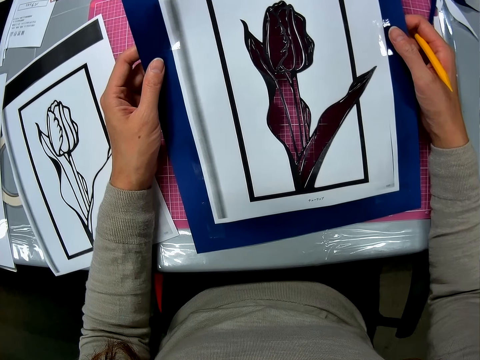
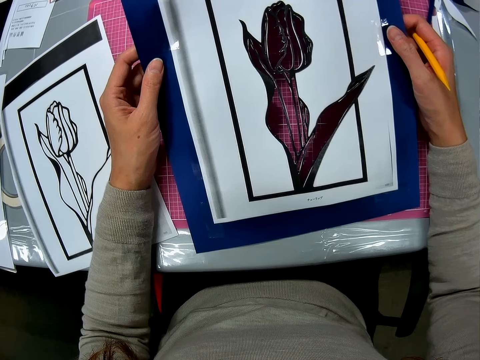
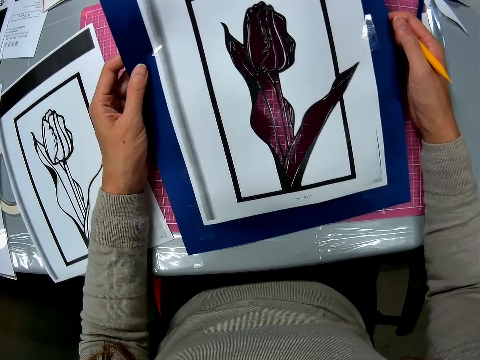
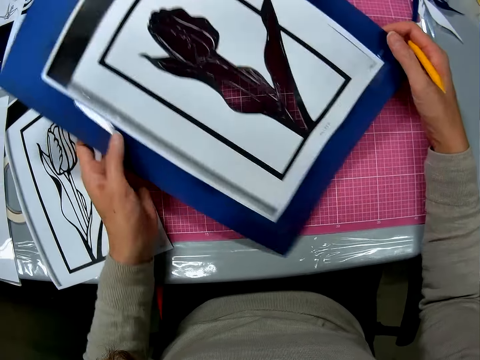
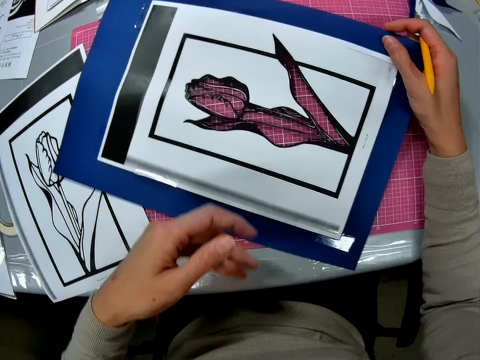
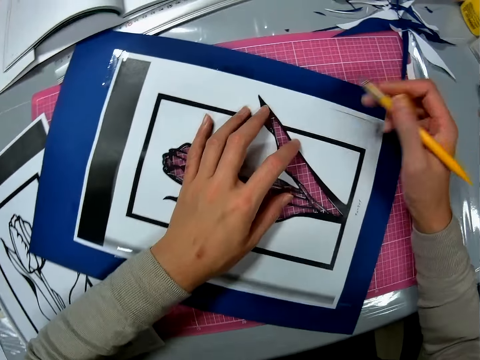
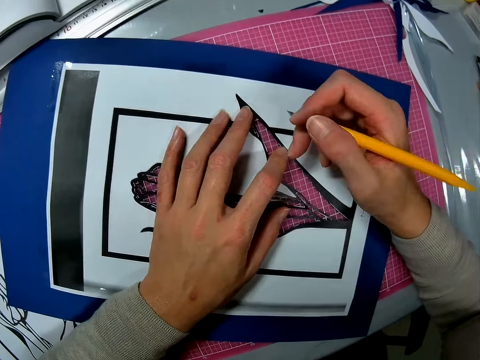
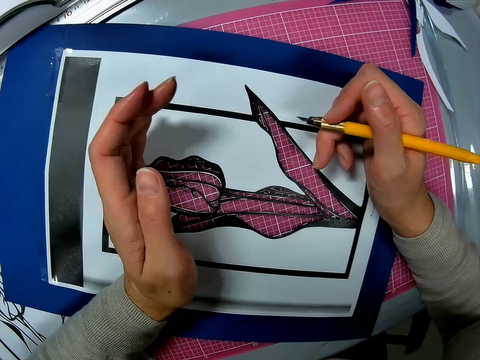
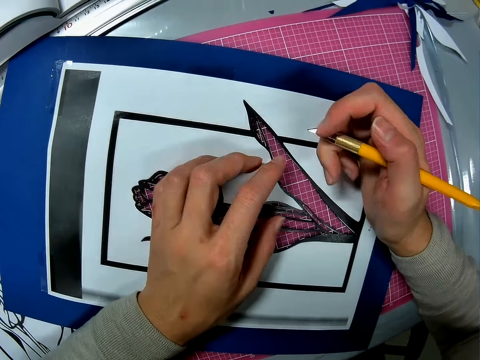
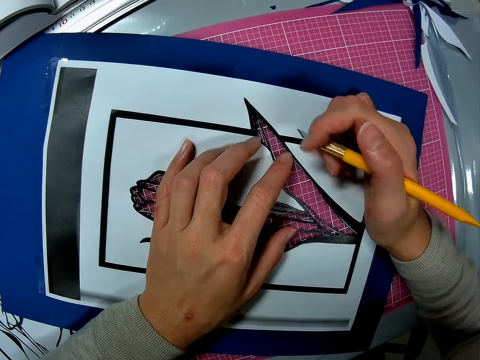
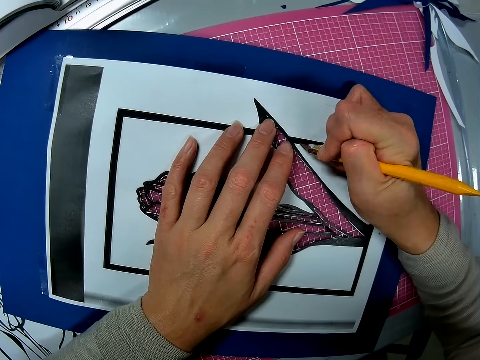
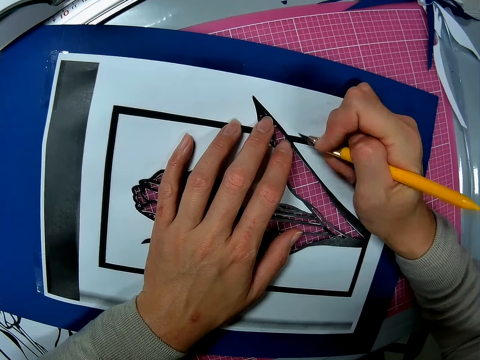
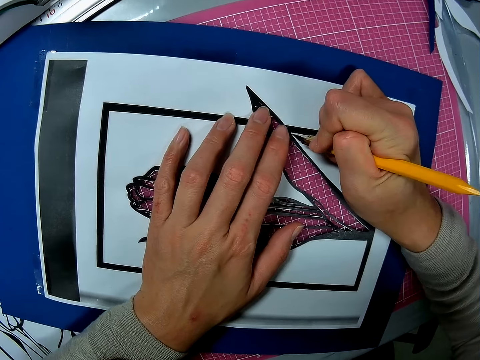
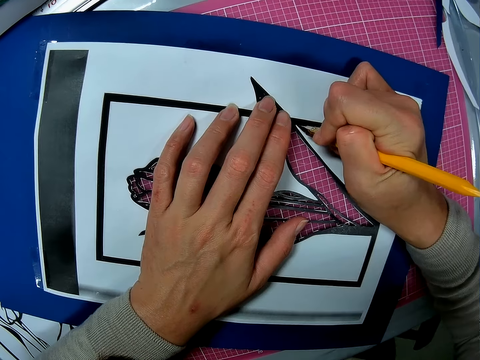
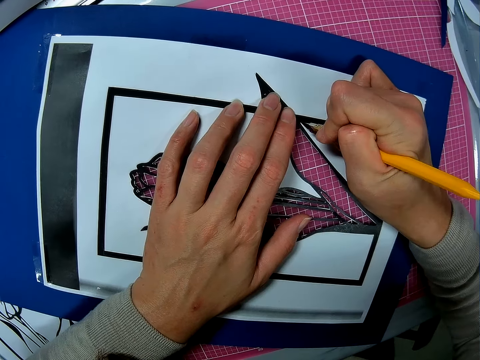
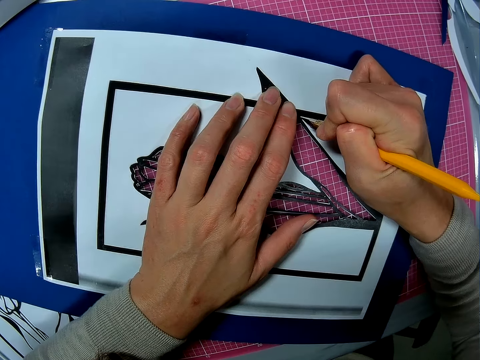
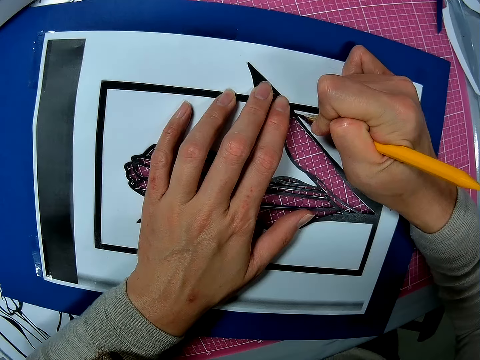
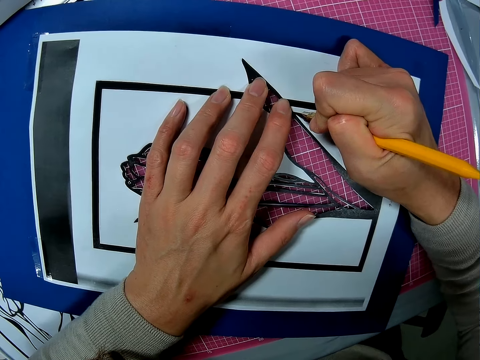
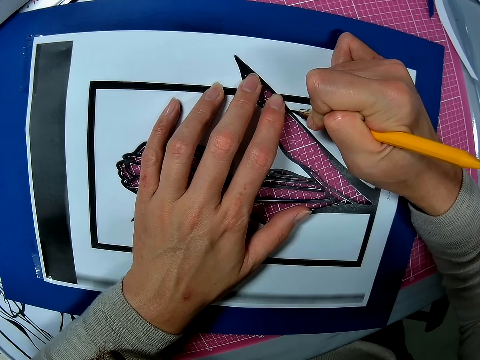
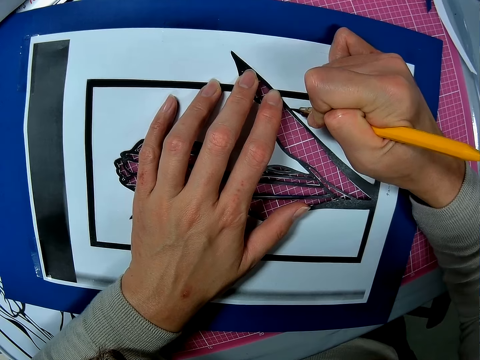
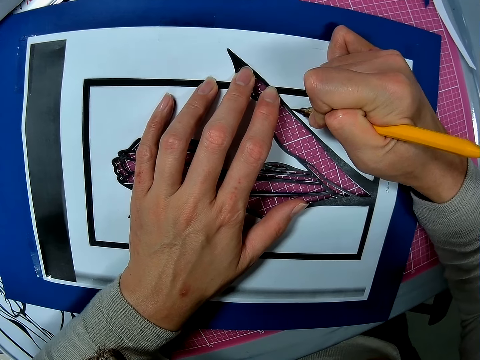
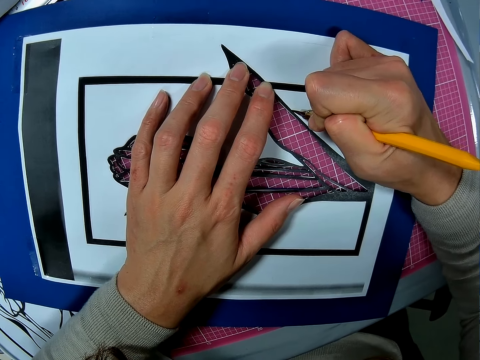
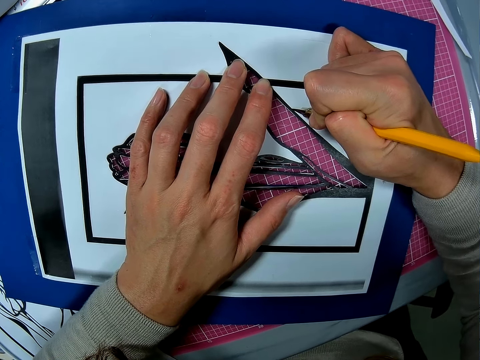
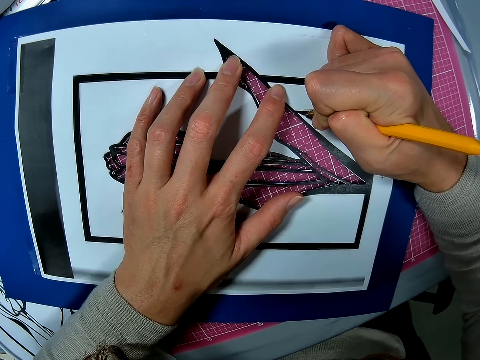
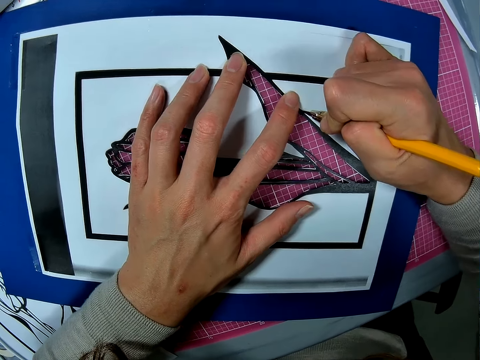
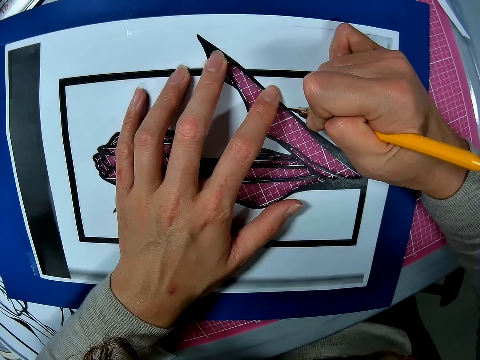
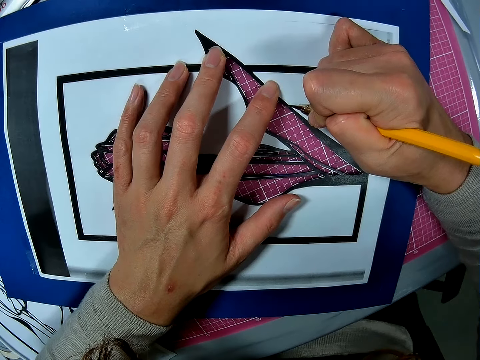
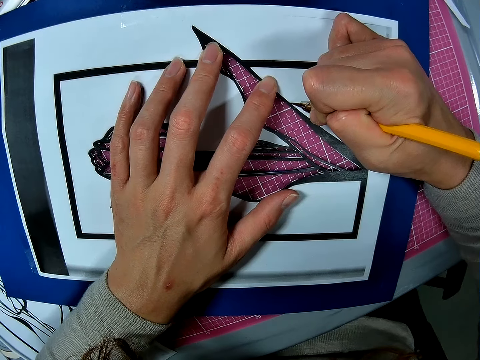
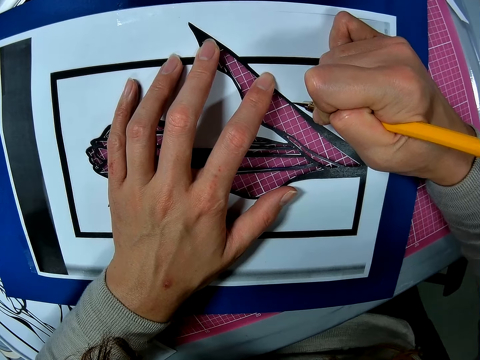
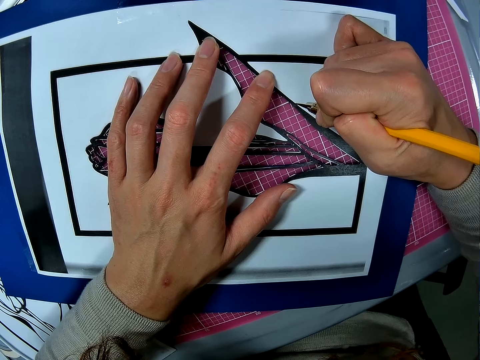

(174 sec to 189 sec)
The camera wearer puts the art paper on the table. They cut art with a paper cutter knife. They cut the paper.

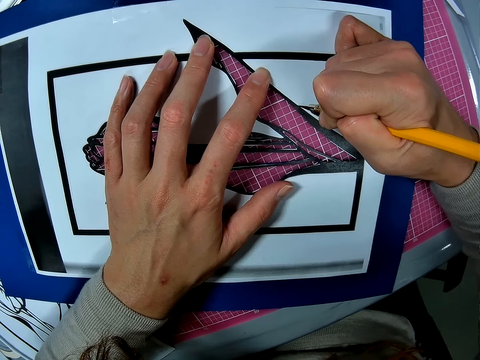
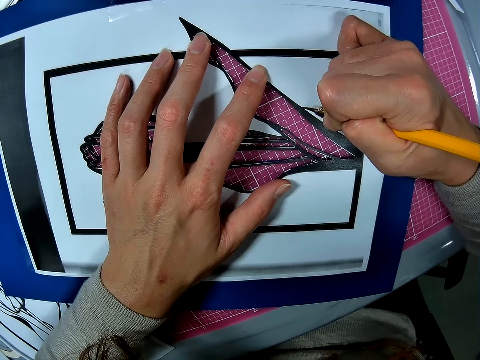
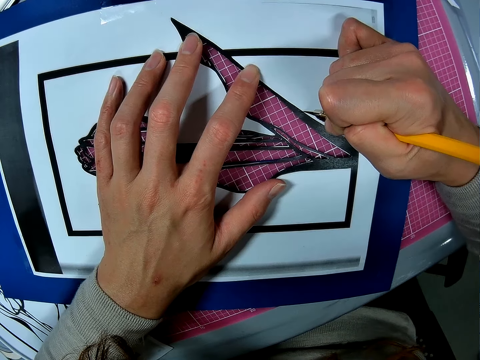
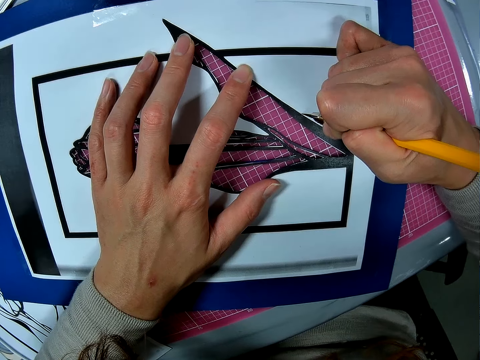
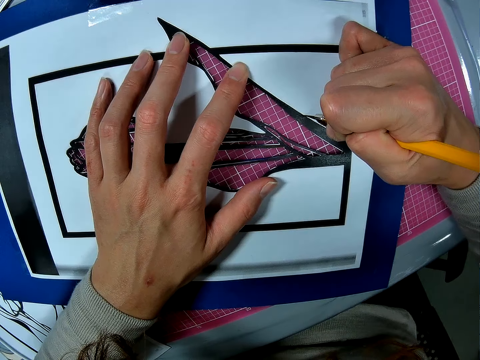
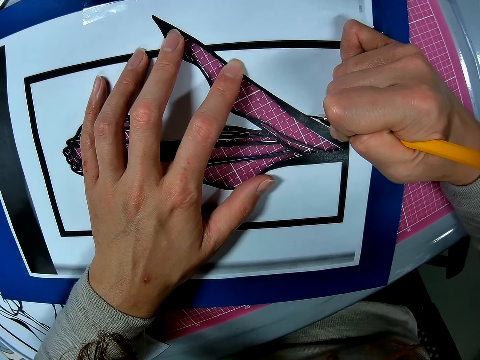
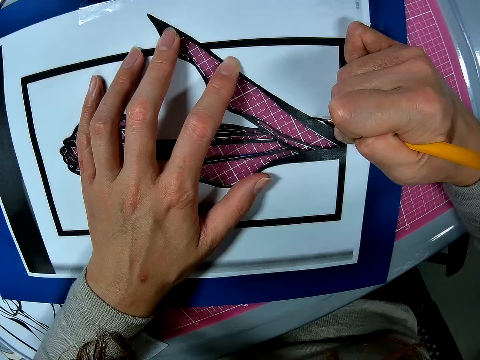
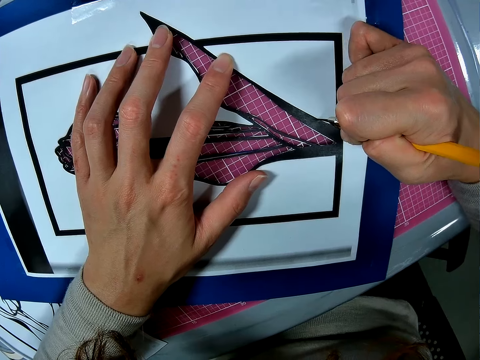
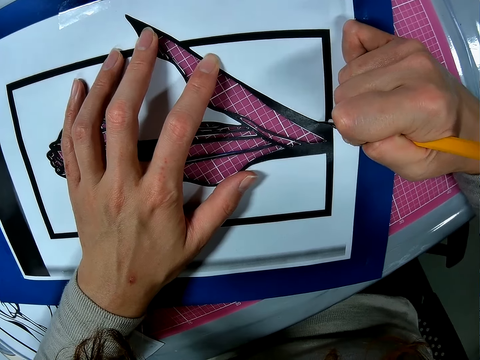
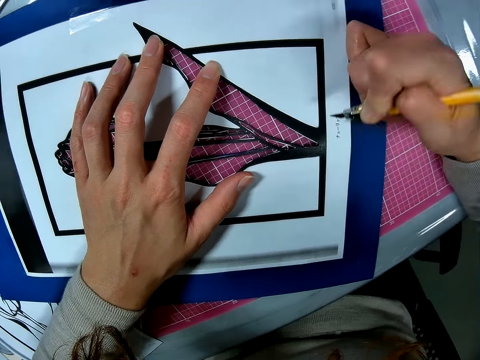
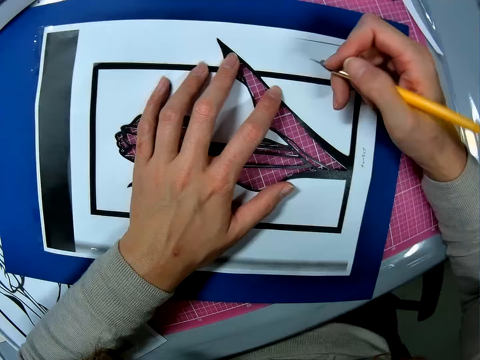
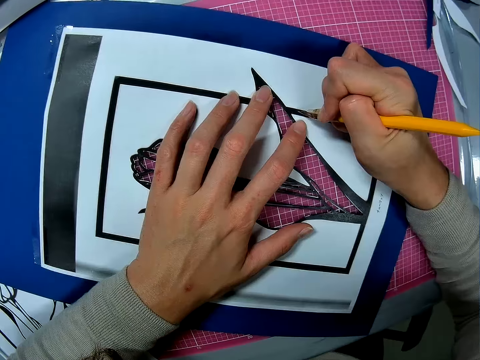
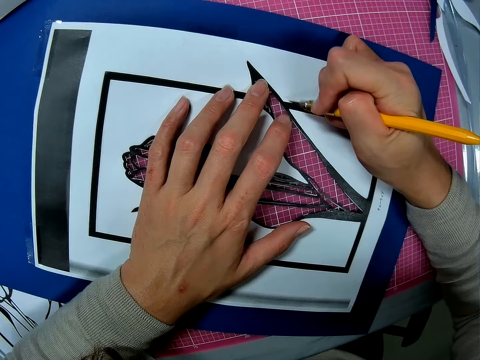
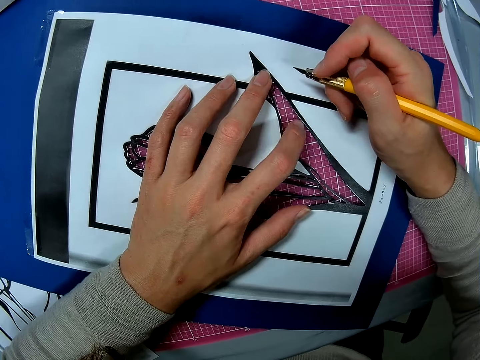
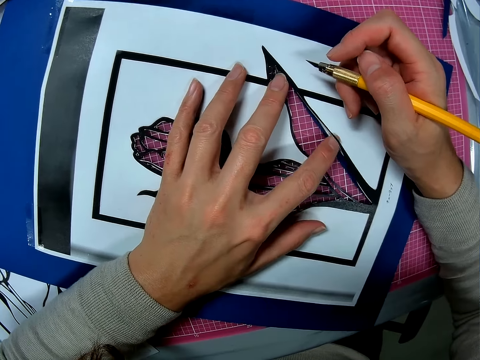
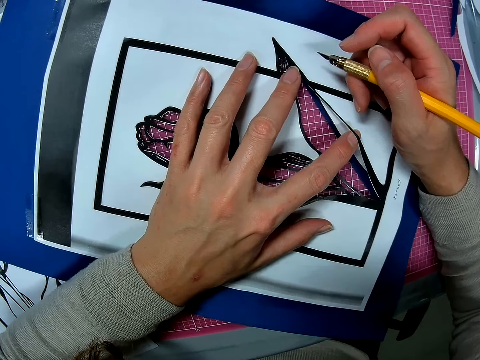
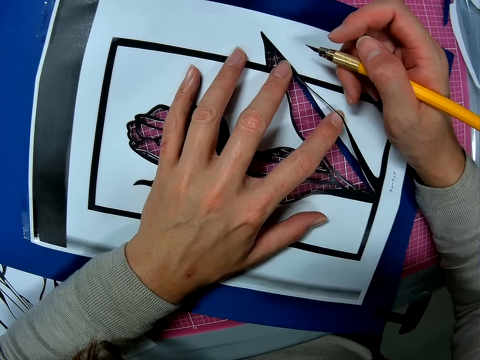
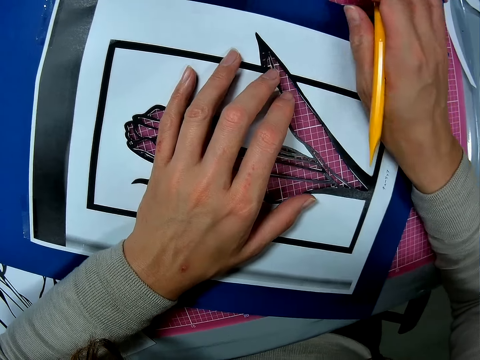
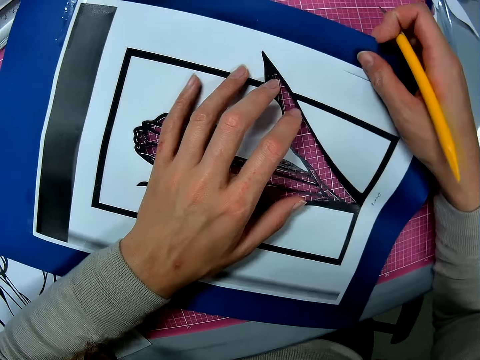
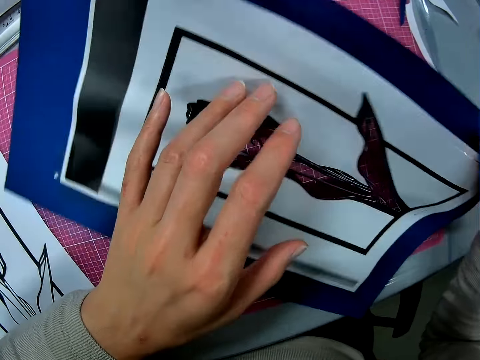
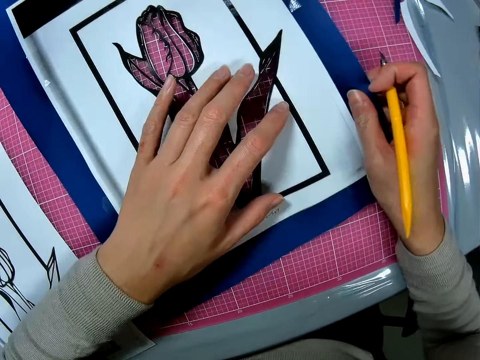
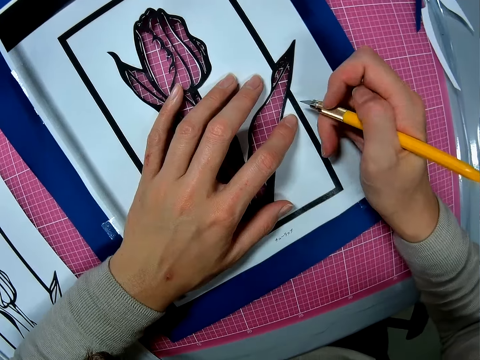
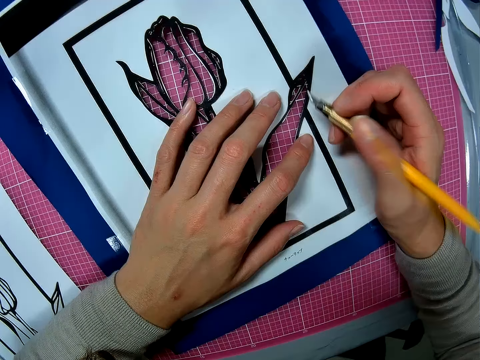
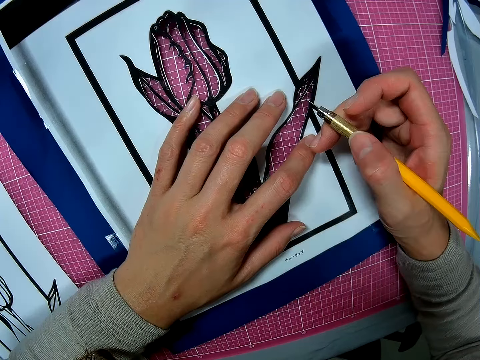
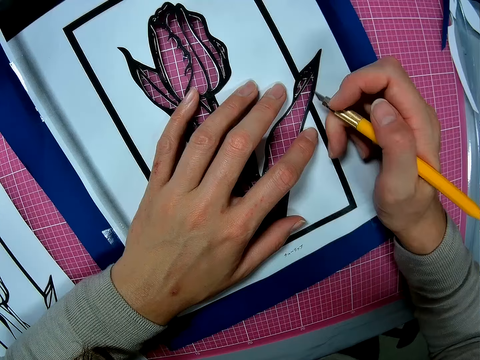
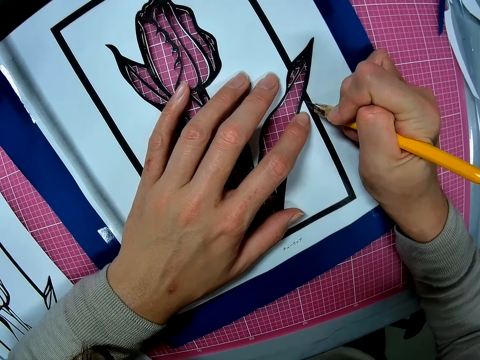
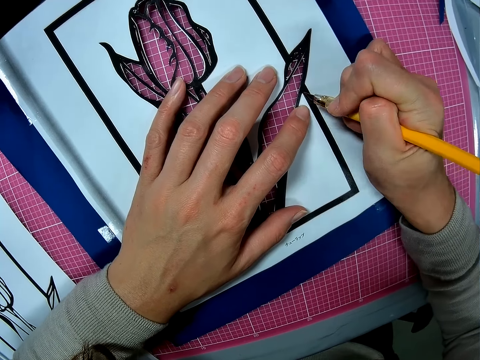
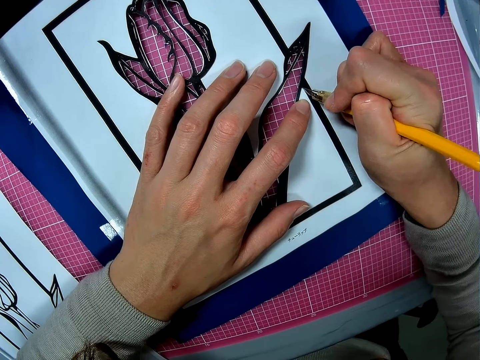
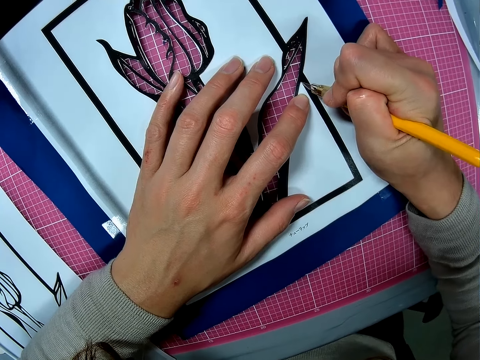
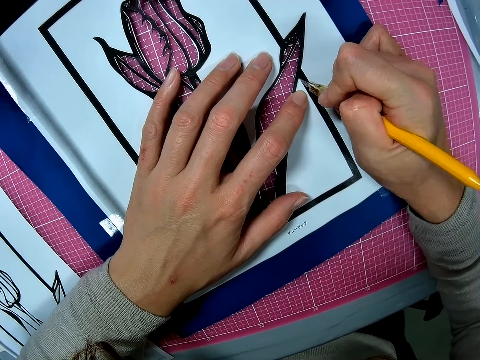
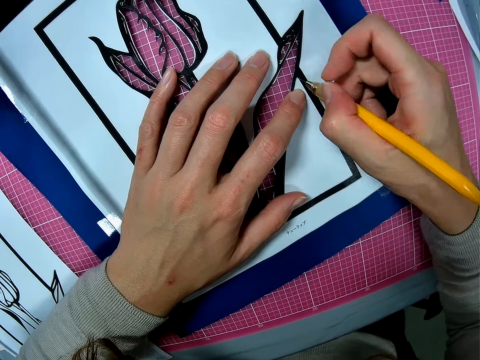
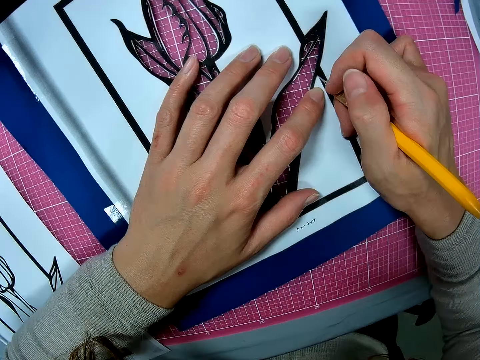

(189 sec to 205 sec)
The camera wearer touches paper with a finger. They touch the art paper. They cut art with a paper cutter knife.
